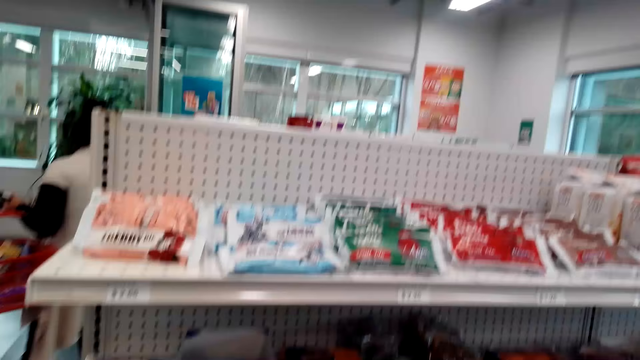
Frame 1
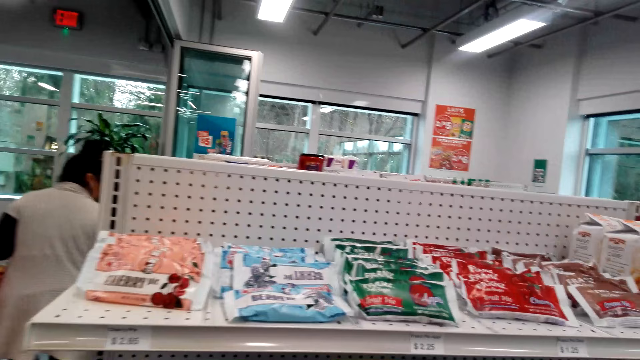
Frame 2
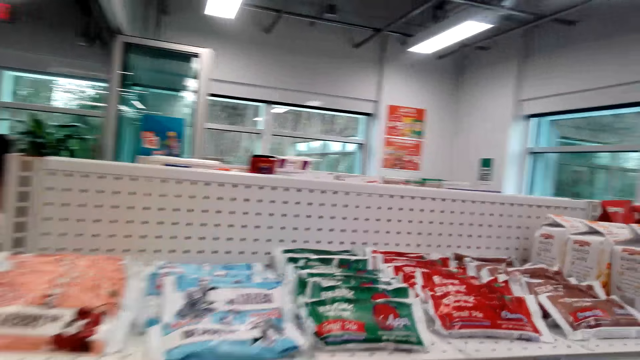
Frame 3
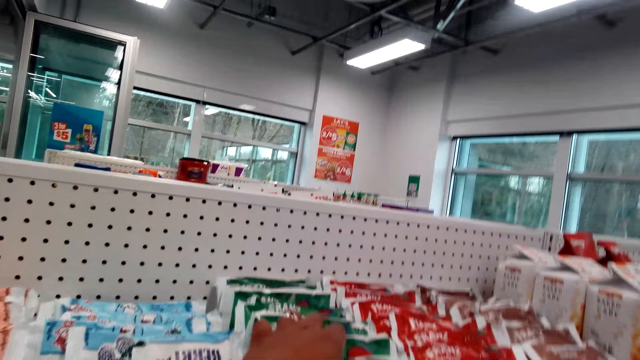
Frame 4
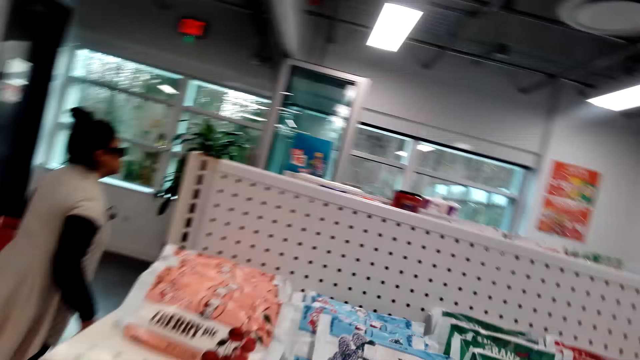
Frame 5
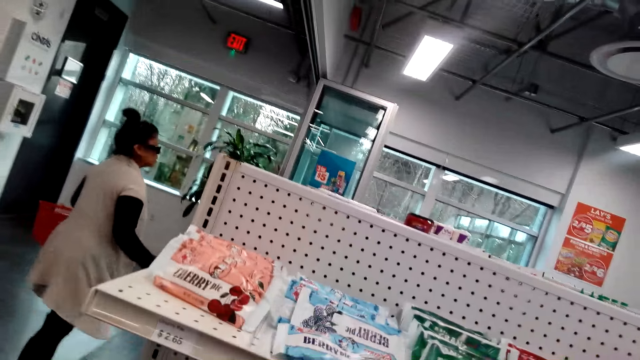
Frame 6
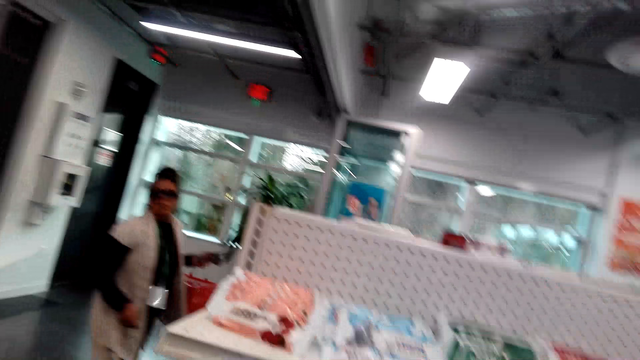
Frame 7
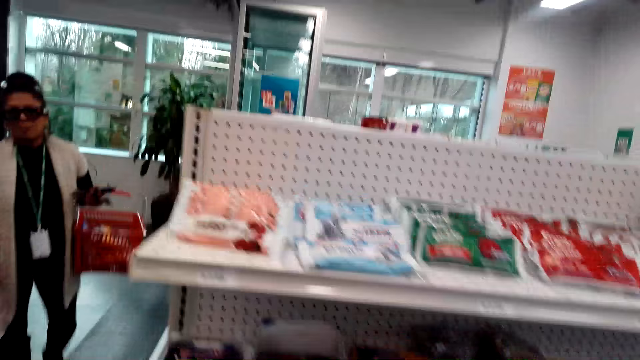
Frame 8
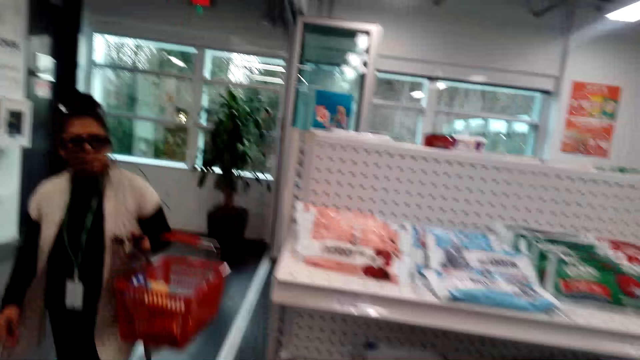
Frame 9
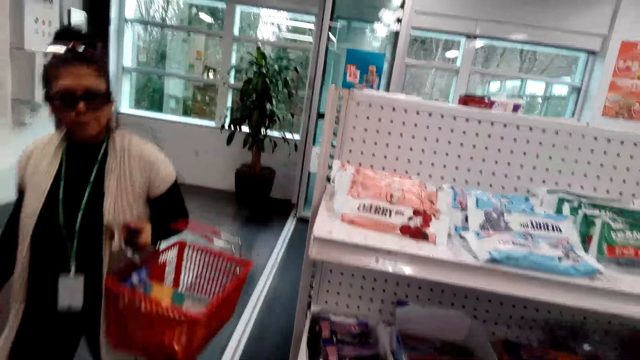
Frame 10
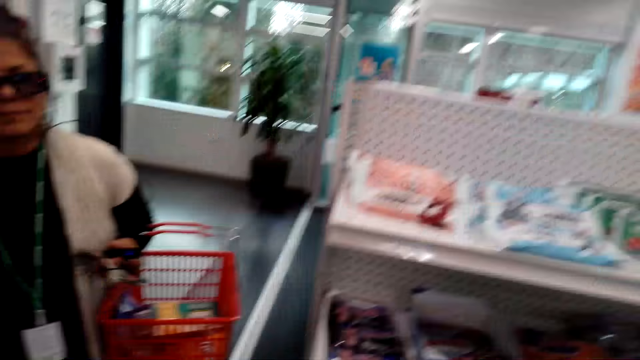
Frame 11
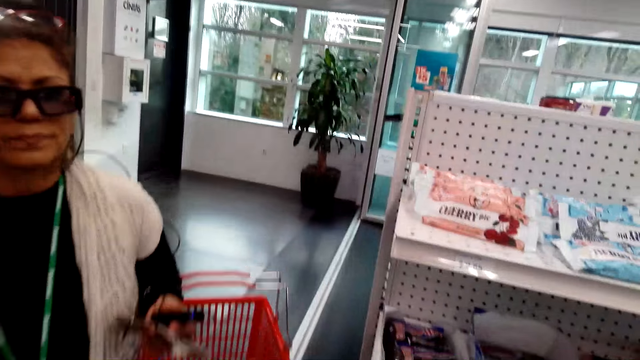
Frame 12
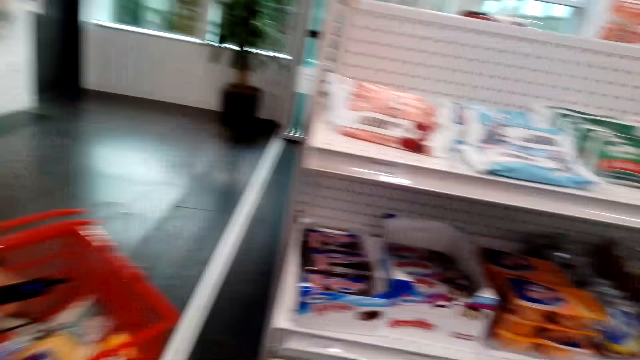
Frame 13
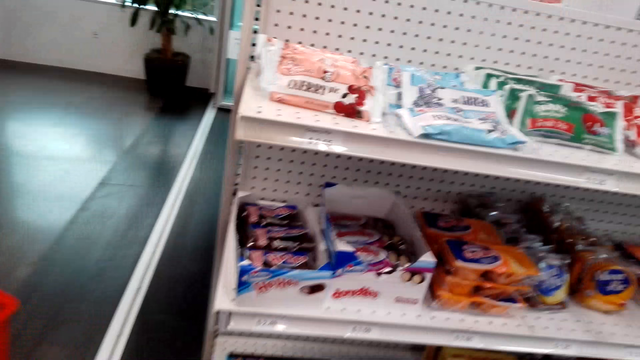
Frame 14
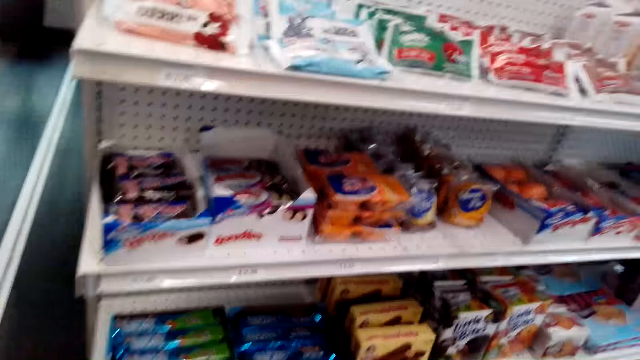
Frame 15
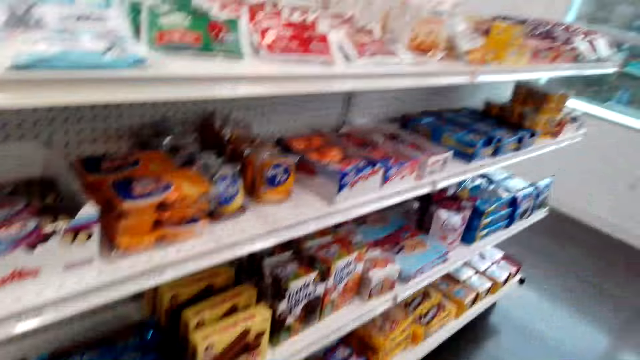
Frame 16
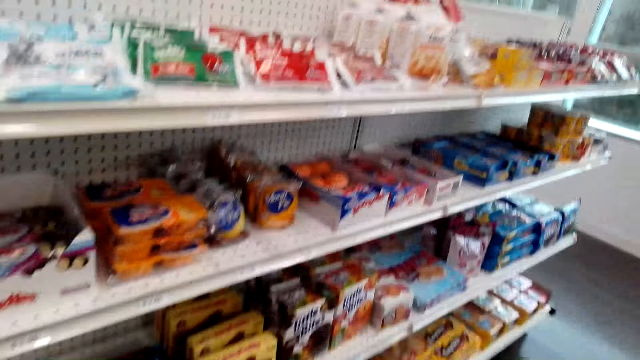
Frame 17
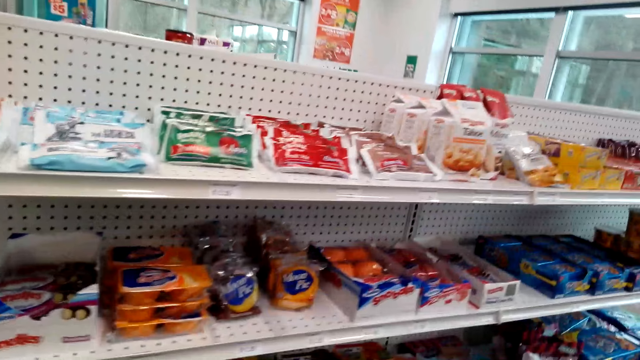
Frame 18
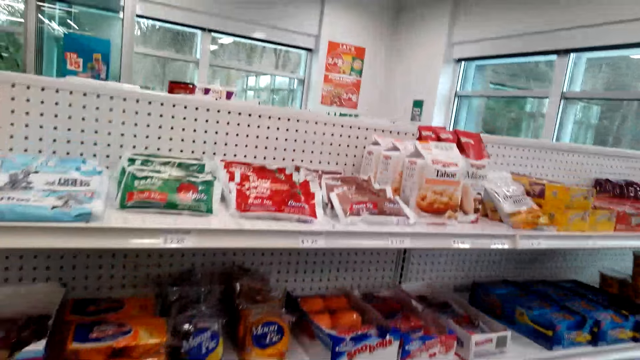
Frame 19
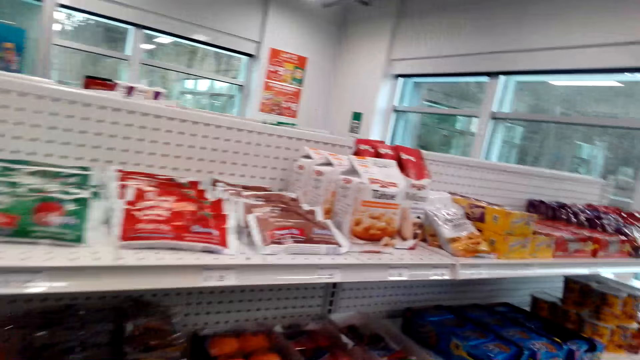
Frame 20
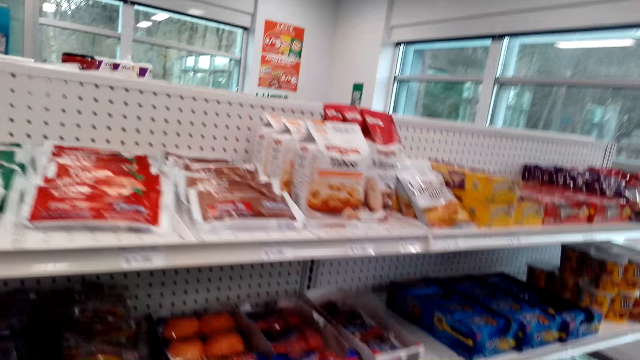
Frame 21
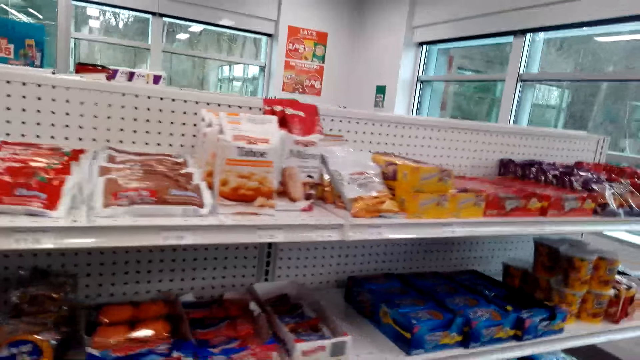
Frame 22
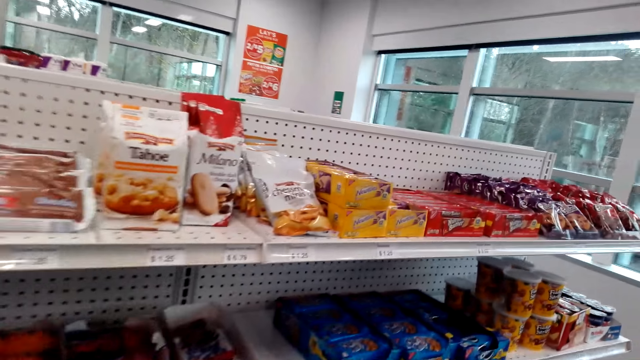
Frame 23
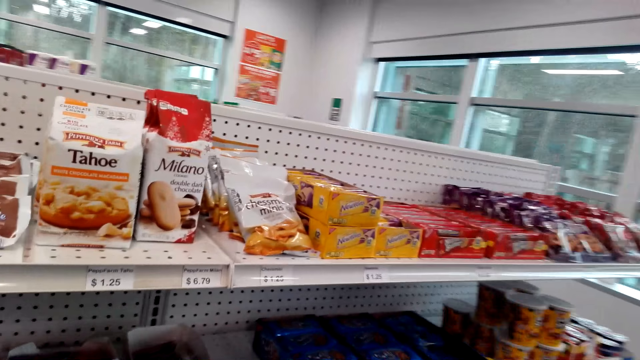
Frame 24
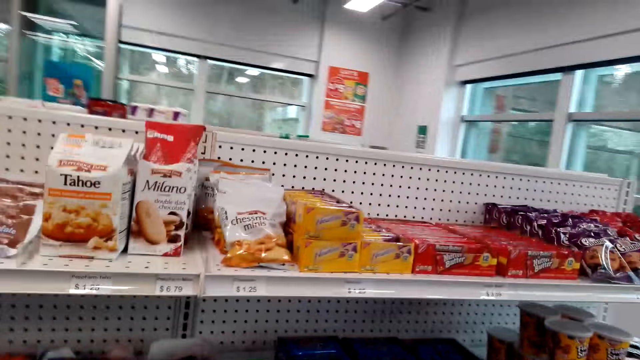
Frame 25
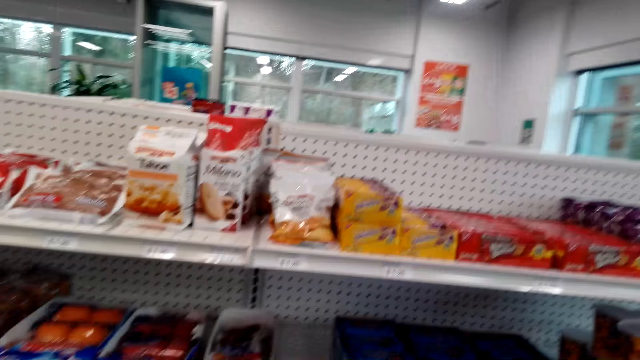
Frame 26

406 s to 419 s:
The lady walks around the grocery store. The camera wearer picks the cherry pie from the shelf. They talk to the lady. They look around the grocery store.

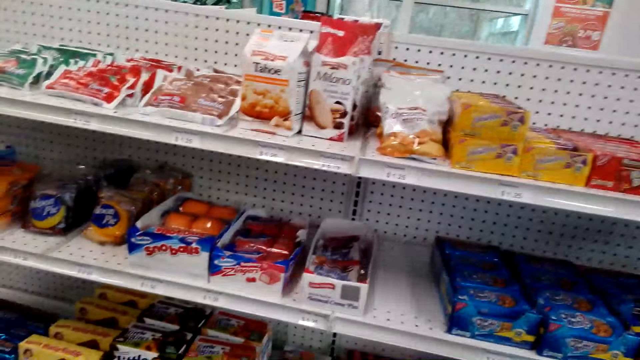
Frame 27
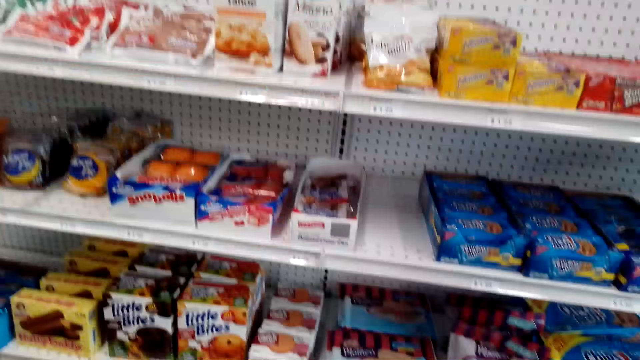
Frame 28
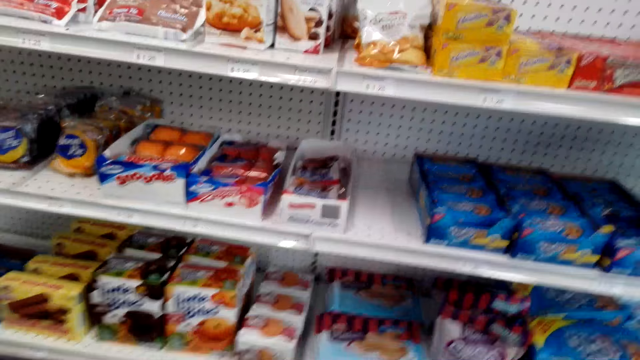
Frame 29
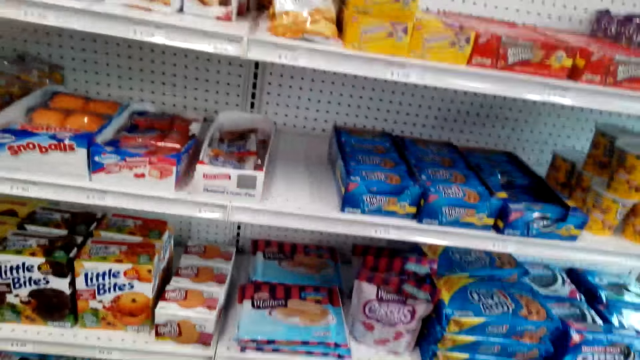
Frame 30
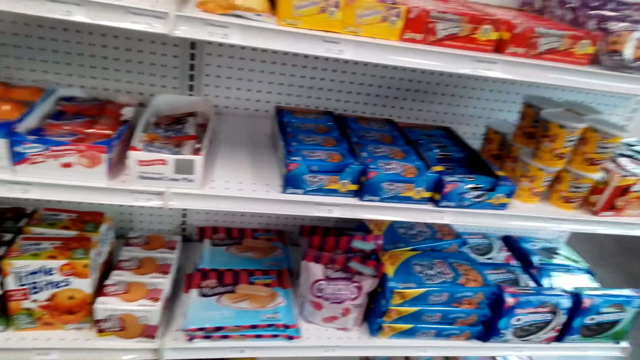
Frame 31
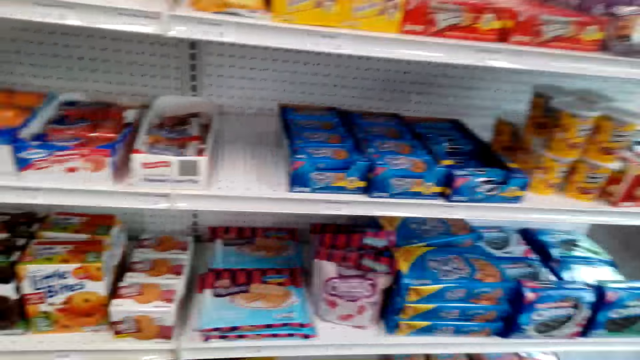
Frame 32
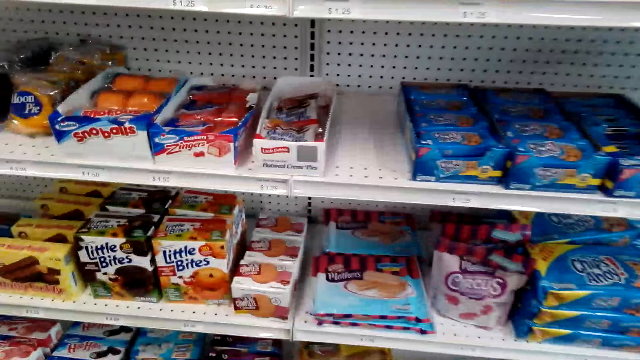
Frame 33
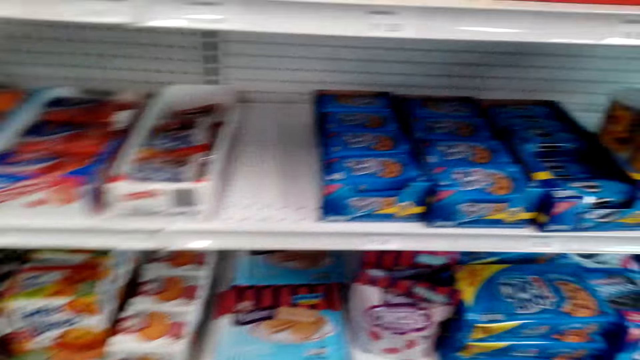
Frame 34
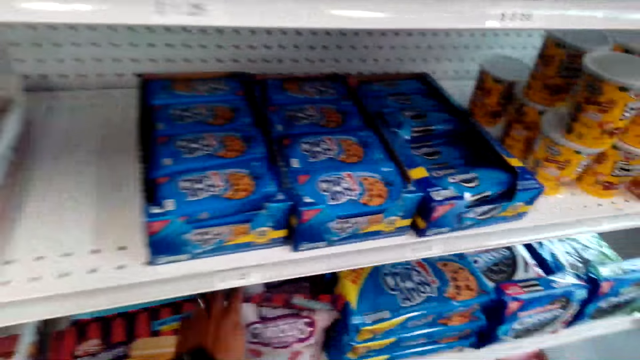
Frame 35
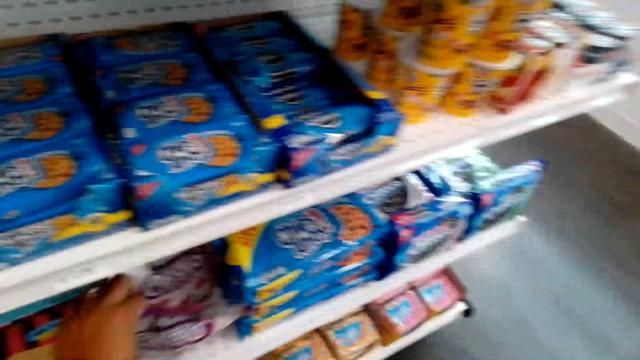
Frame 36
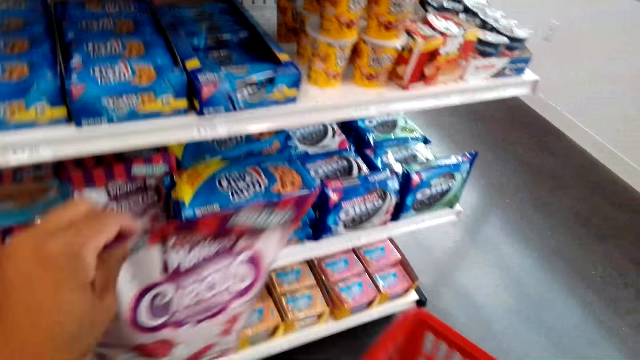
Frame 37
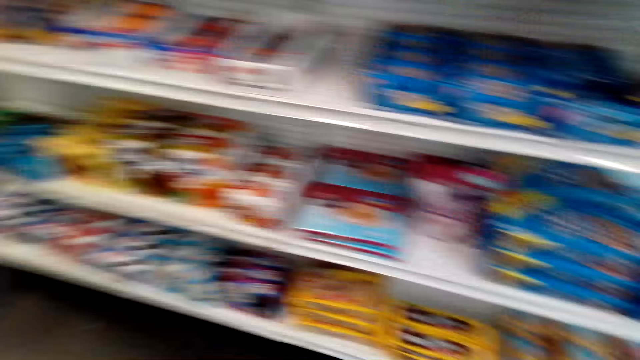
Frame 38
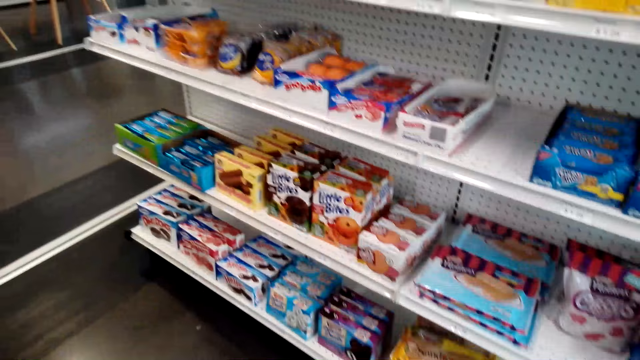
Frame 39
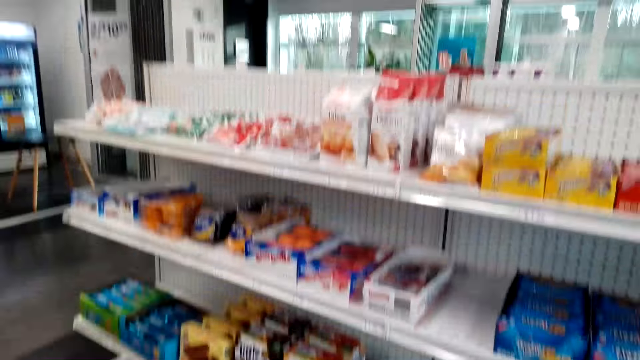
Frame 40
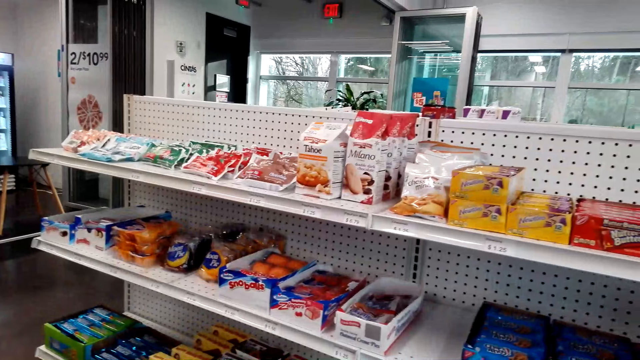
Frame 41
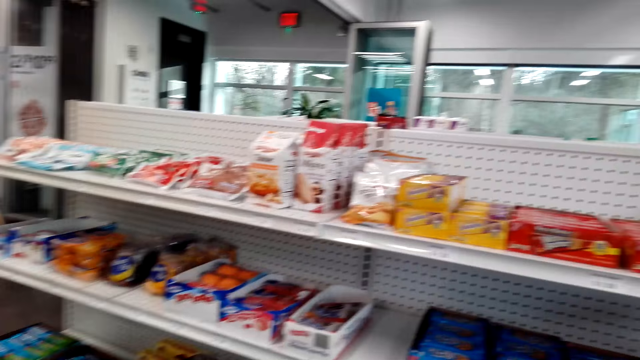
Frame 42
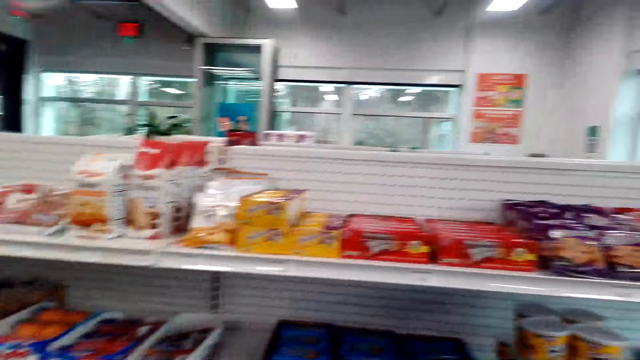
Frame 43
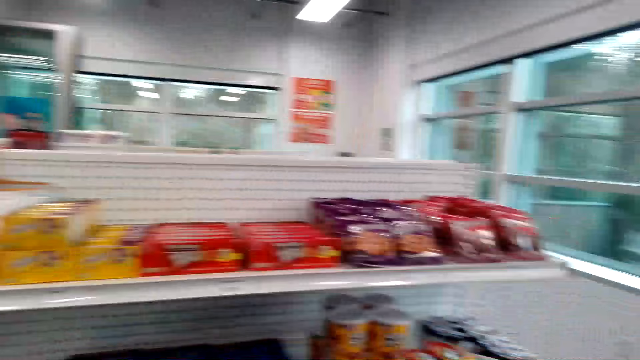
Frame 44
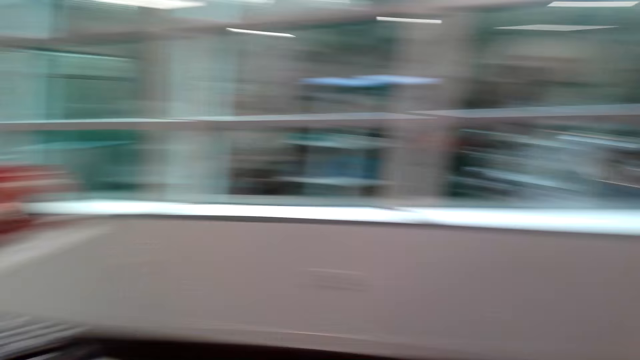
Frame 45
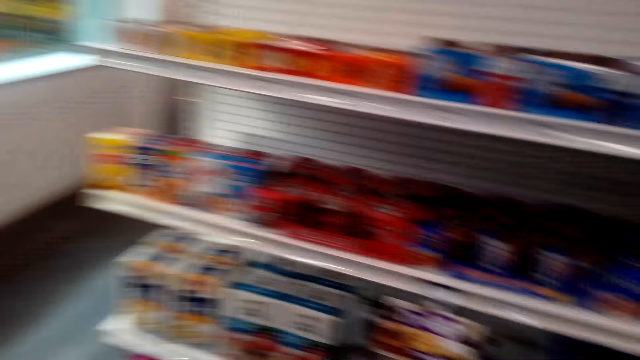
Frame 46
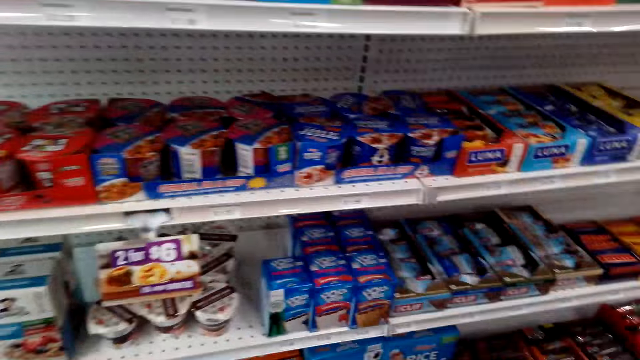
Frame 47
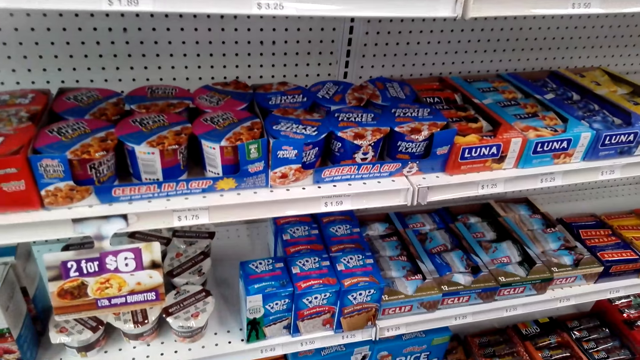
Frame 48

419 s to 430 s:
The camera wearer picks Circus or snacks from the shelf and puts the snacks in a shopping basket. They look around the grocery store.
